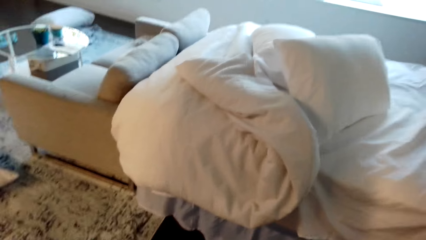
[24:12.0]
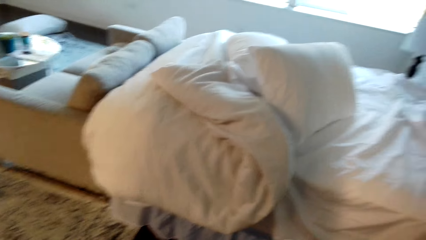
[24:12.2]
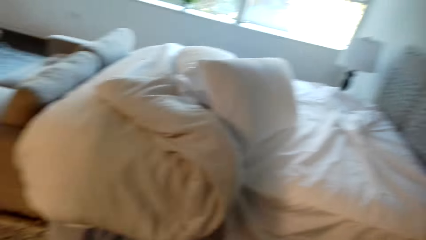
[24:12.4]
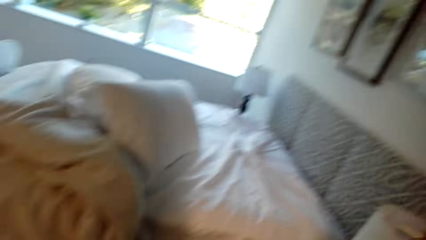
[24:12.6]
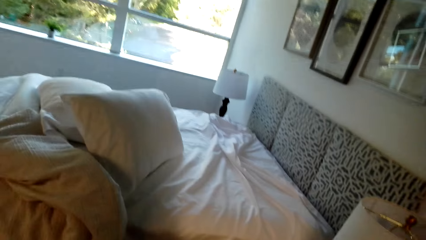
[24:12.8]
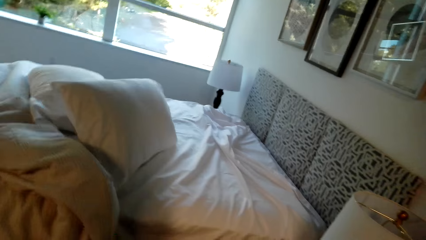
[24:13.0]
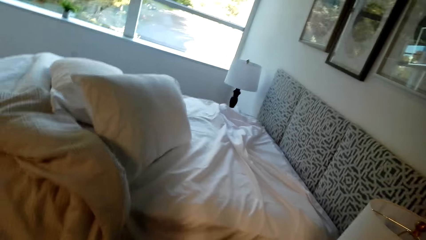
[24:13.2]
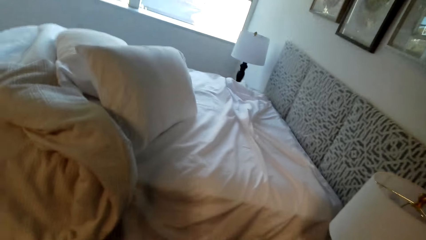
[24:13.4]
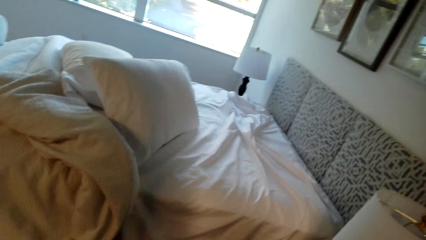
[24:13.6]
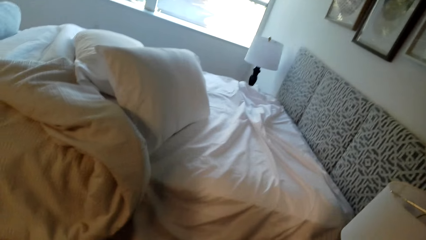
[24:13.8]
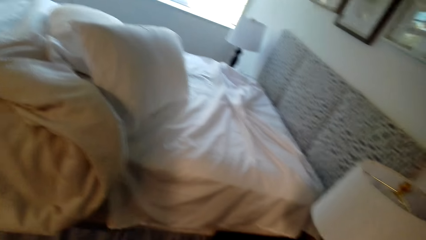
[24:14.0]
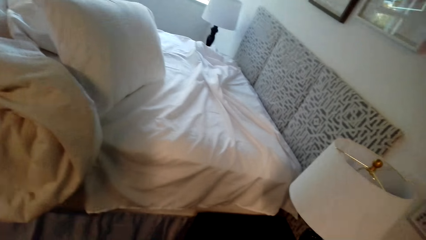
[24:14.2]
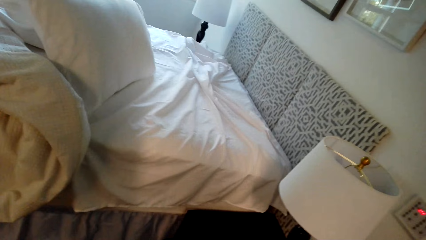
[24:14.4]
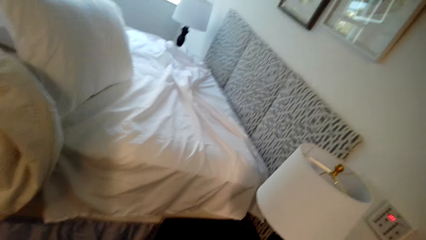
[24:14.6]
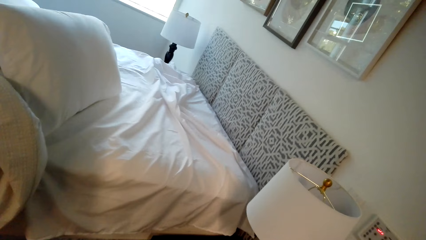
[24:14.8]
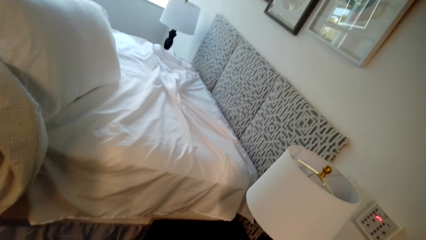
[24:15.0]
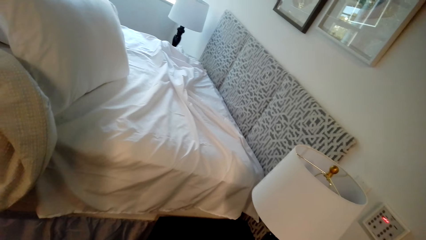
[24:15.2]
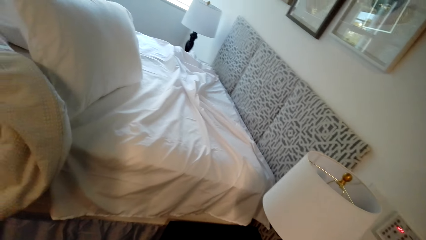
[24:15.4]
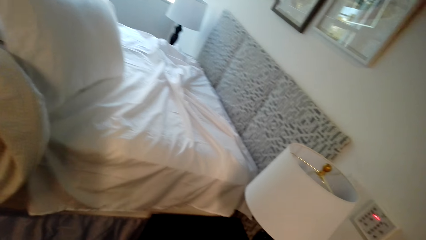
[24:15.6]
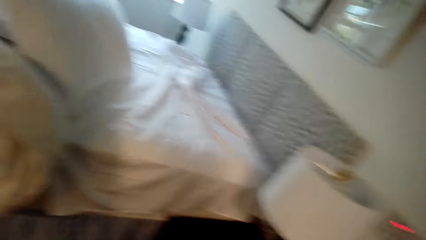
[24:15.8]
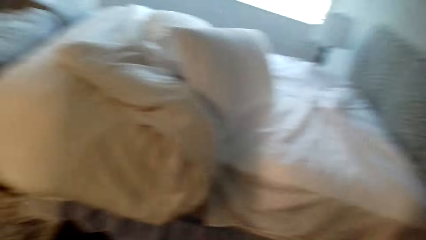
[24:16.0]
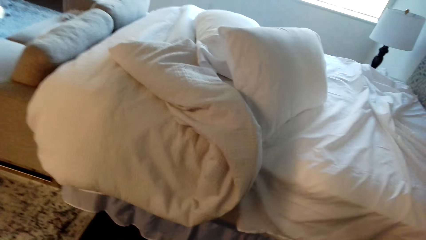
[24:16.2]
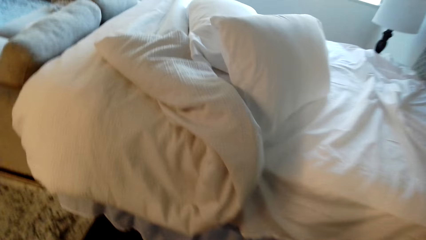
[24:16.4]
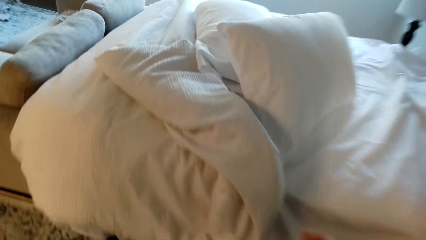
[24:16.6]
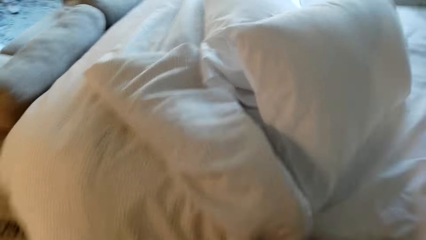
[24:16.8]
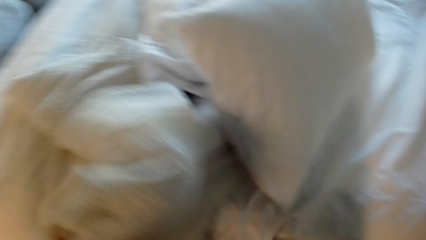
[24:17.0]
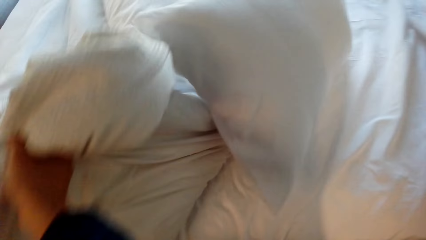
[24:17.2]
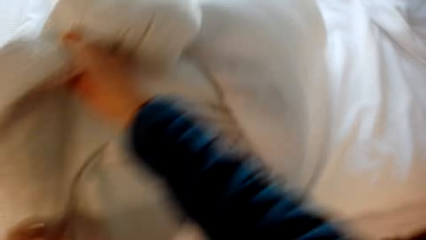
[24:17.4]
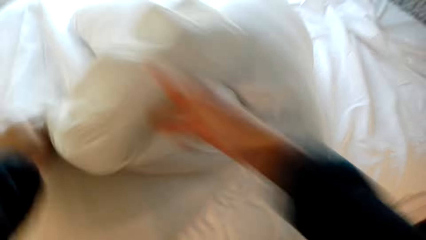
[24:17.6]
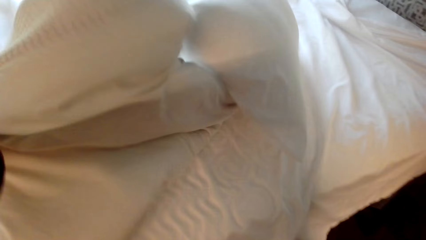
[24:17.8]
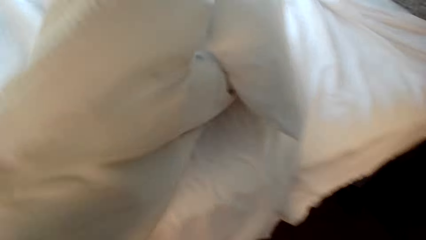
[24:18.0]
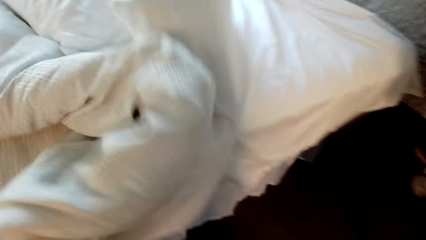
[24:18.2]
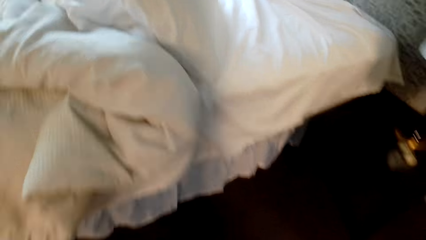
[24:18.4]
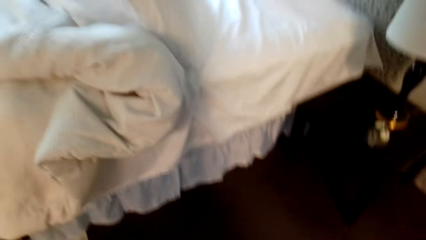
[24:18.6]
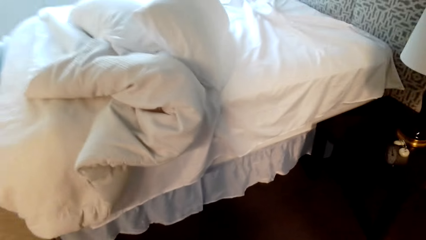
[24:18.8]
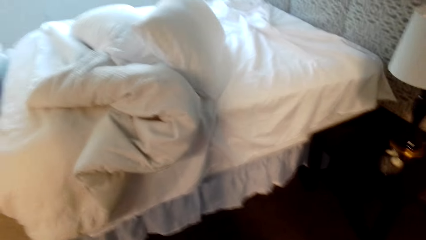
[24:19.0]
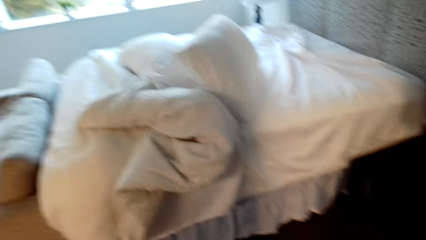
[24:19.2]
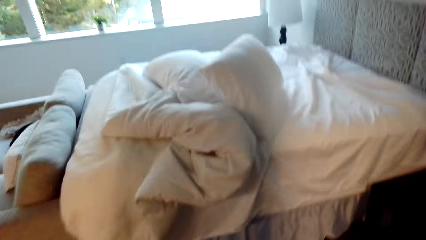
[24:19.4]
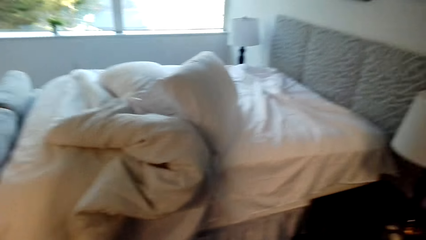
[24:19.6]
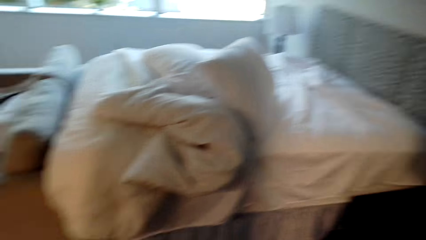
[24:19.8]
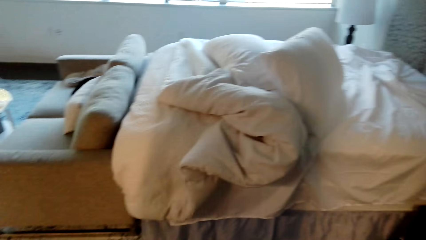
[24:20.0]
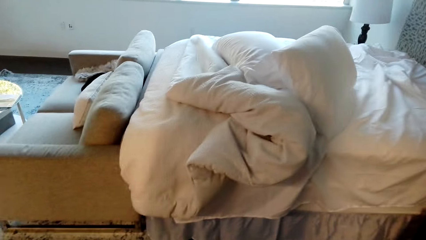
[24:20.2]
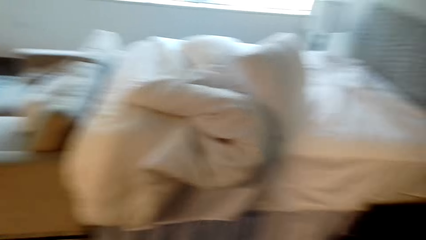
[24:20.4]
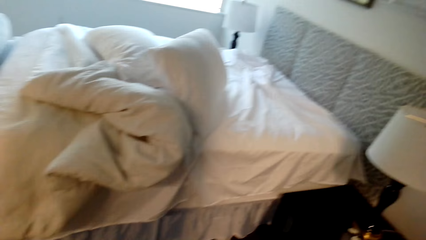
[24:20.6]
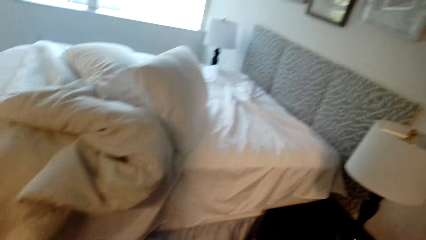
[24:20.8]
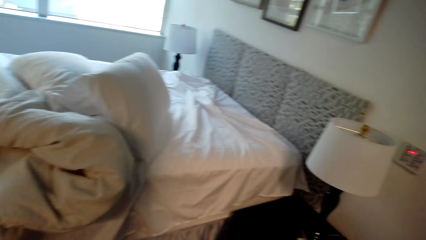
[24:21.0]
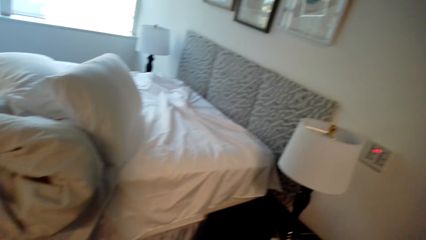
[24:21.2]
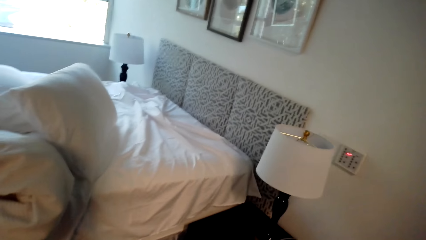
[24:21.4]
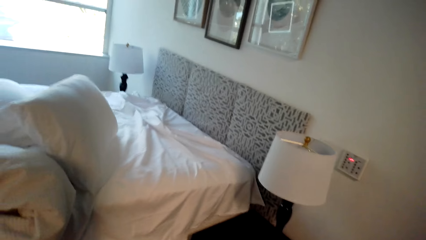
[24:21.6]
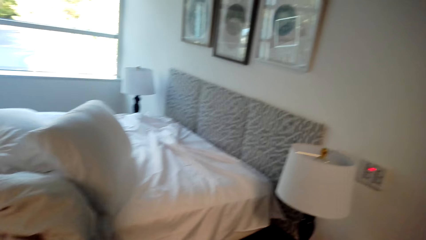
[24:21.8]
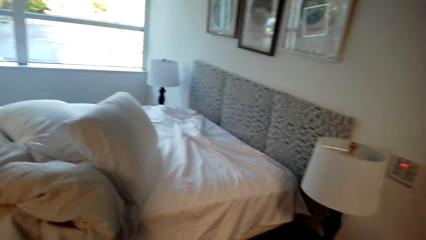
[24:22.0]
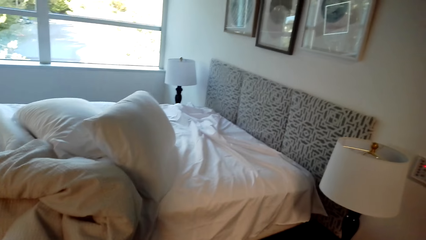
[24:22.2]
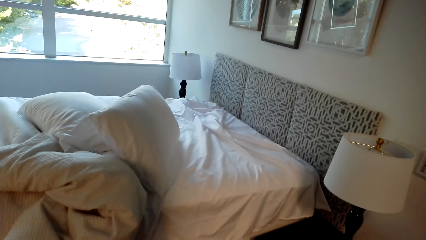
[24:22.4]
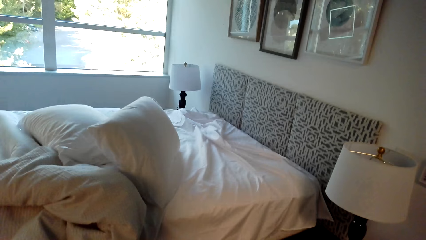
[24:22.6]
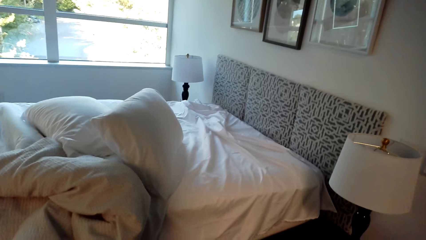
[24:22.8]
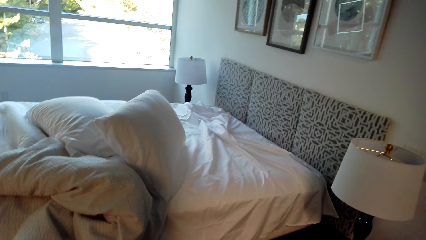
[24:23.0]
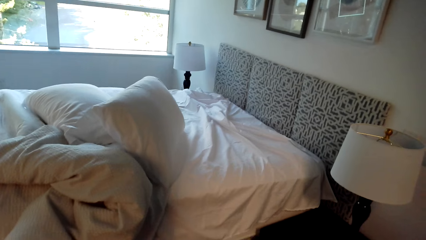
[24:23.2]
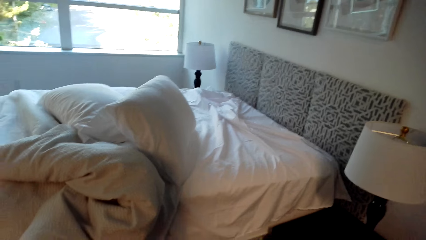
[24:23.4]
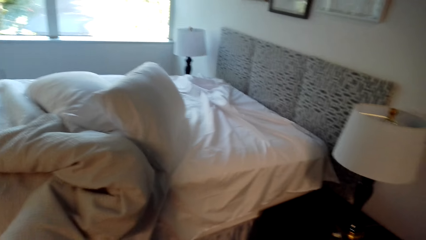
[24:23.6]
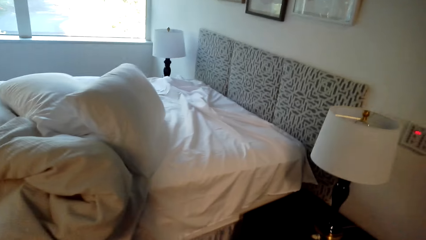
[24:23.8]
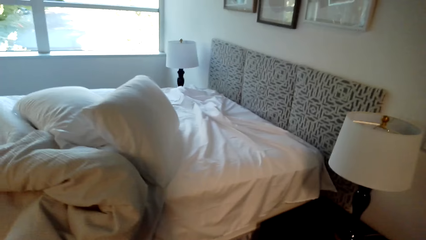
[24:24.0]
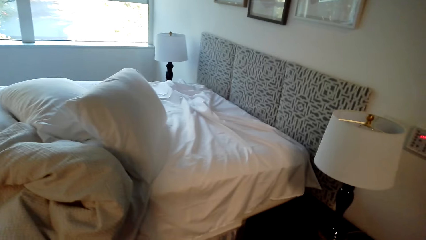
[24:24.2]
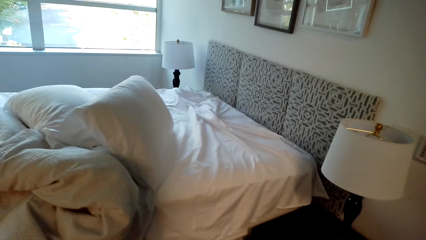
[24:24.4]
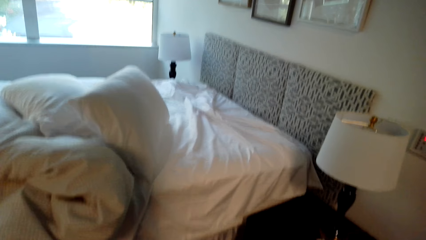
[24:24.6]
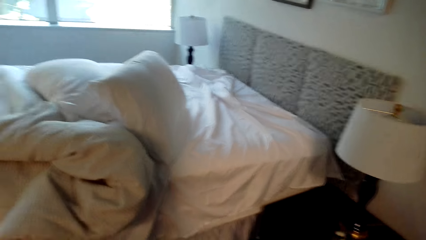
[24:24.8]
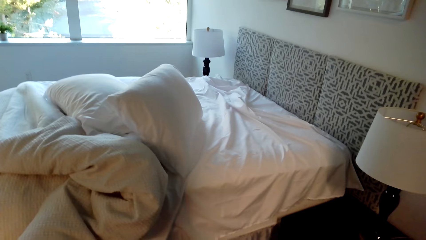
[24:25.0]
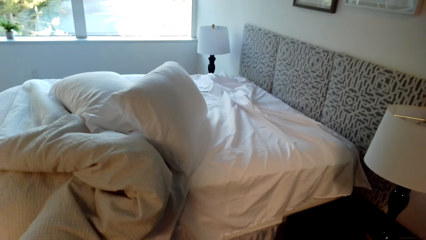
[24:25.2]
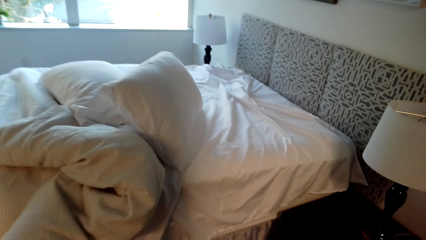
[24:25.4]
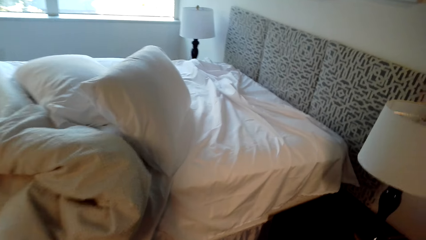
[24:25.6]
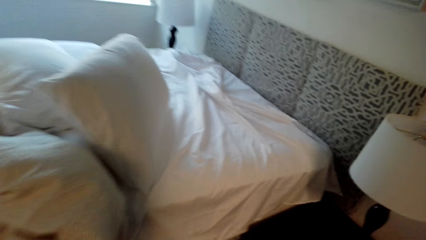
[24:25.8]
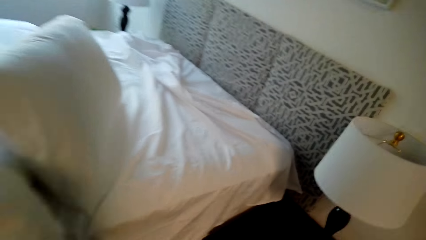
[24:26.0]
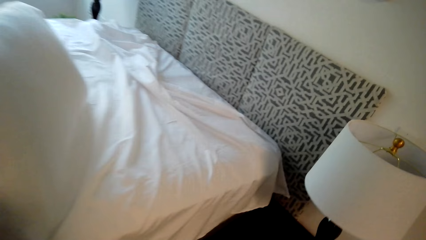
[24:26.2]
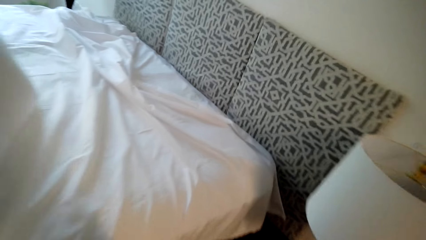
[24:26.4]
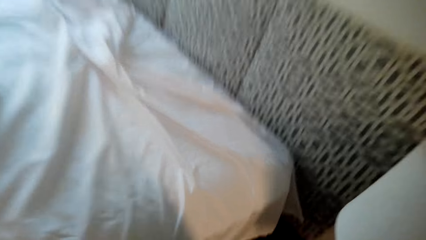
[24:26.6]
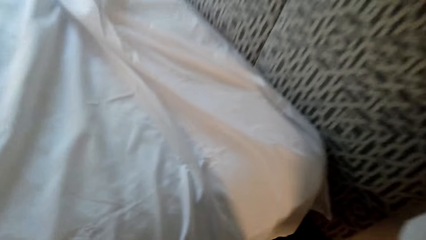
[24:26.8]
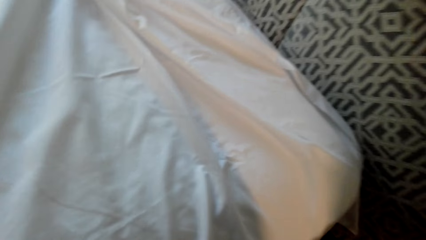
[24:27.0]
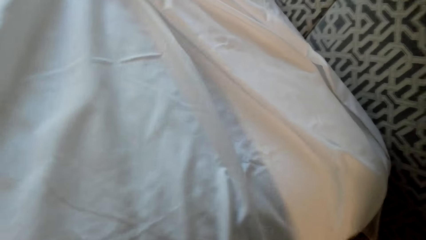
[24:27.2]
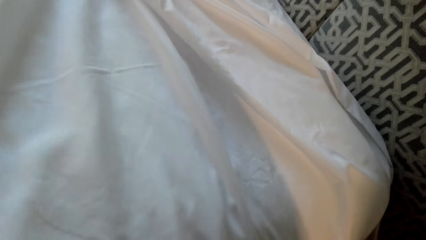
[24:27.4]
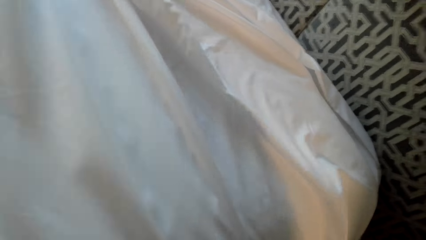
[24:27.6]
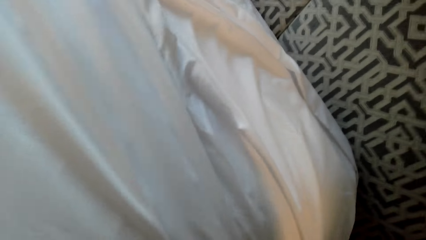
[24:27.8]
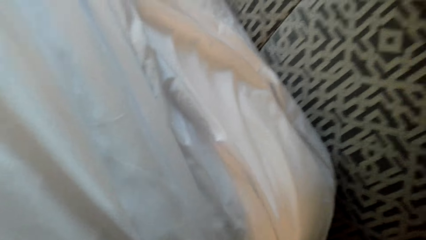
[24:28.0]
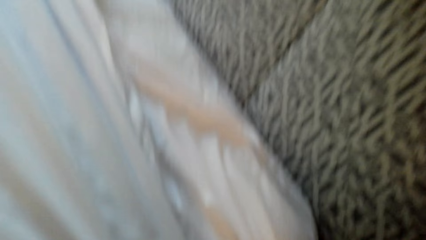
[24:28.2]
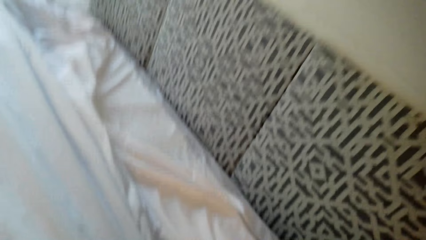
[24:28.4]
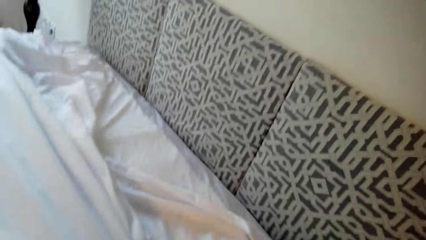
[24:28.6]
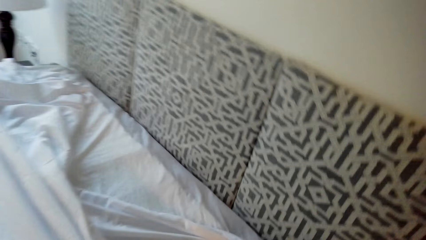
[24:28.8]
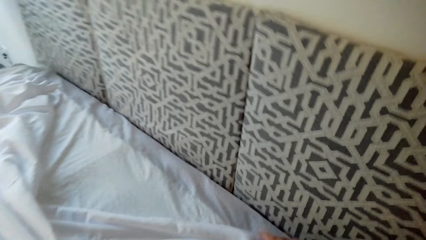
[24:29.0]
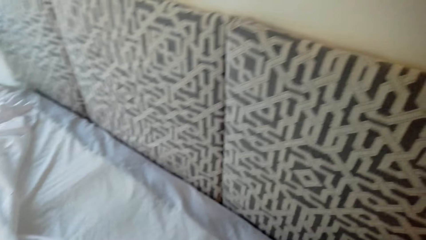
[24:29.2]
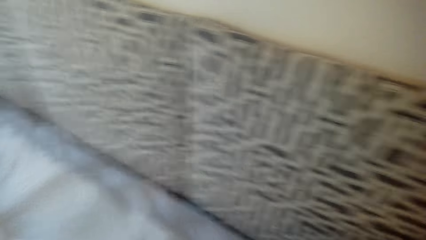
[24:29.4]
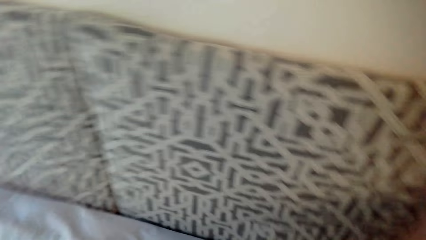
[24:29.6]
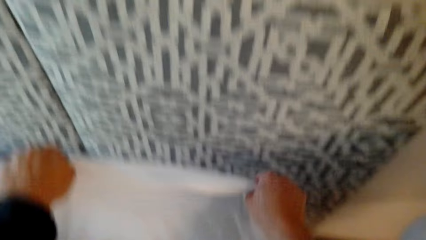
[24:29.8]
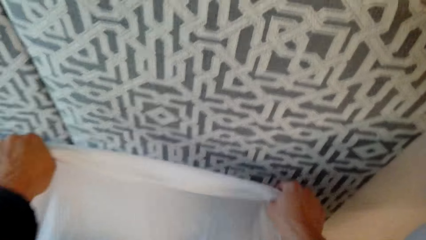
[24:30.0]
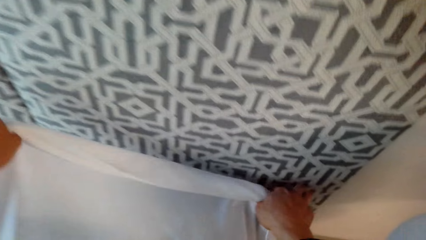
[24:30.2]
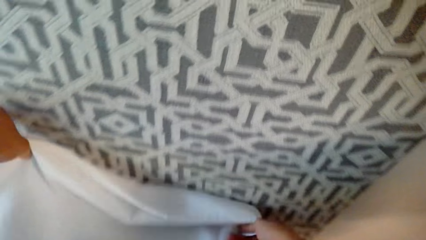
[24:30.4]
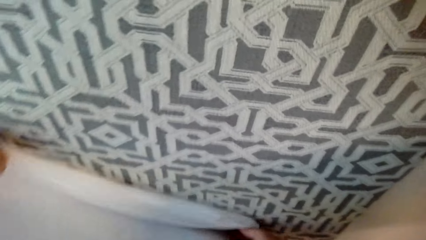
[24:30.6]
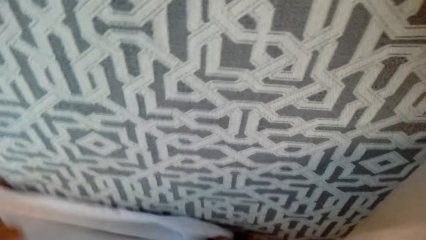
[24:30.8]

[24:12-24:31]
The camera wearer looks at the bed. They fold the duvet. They walk around the house. They spread the sheet.
